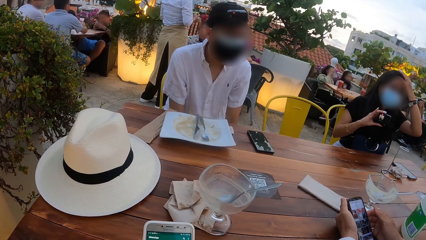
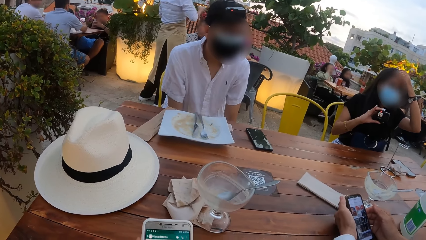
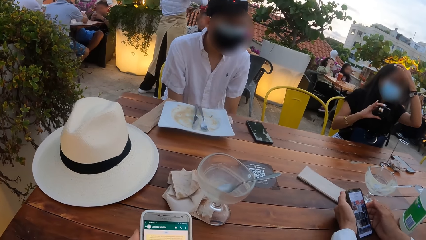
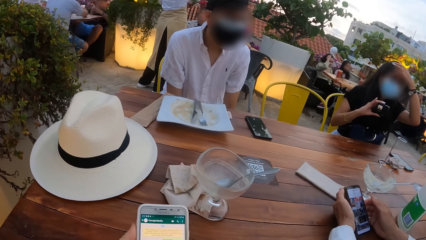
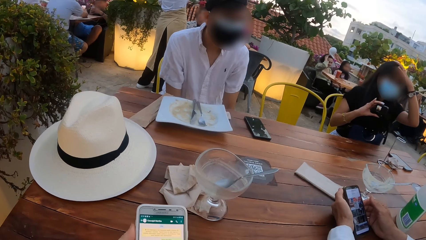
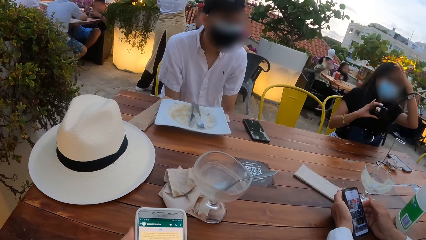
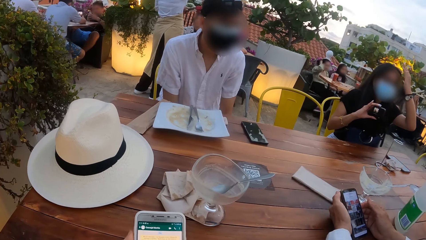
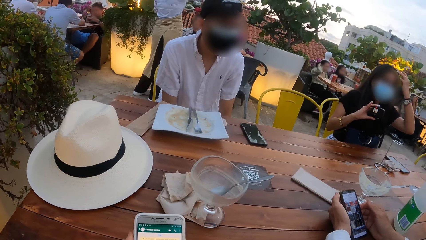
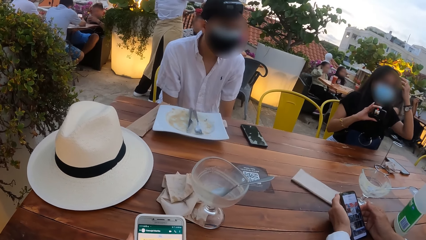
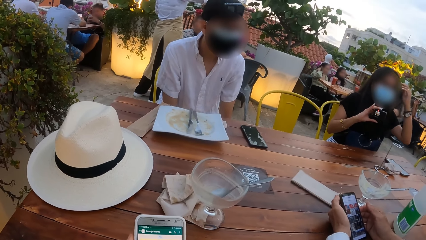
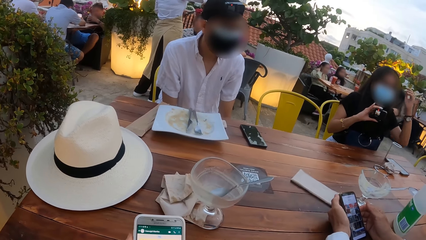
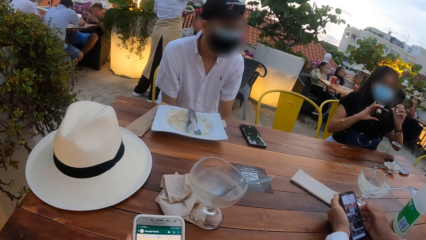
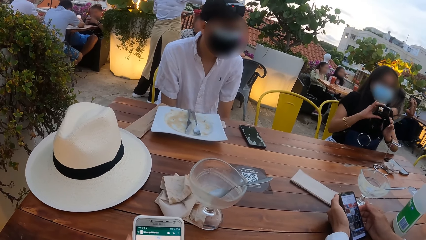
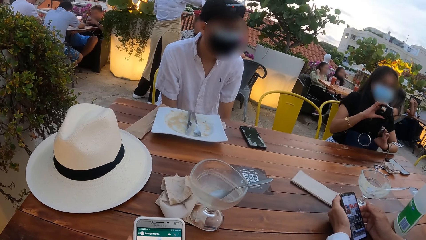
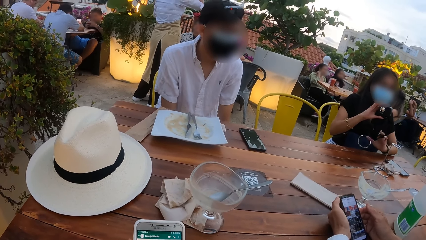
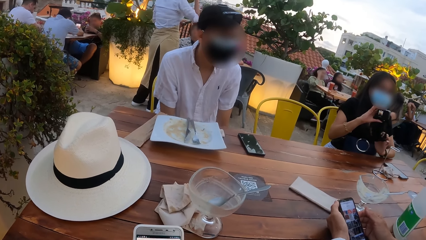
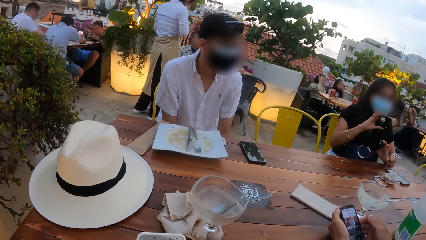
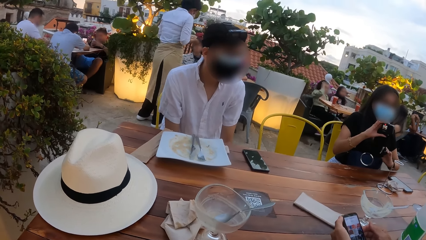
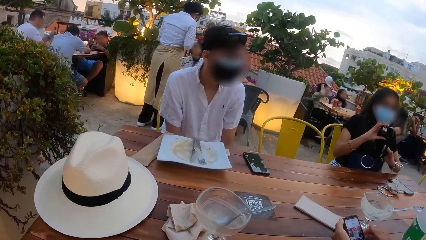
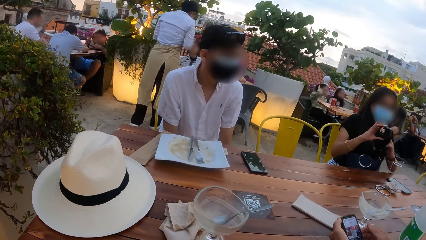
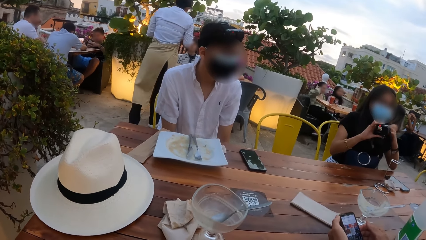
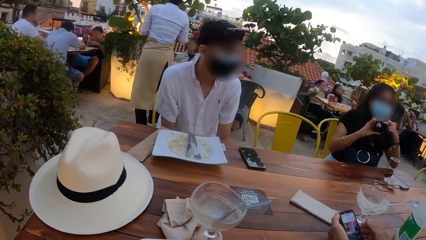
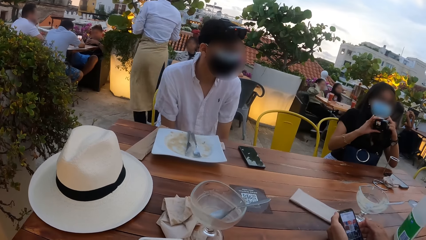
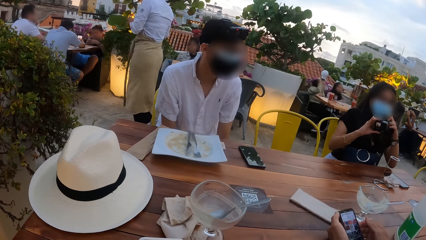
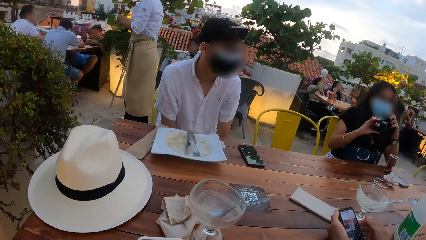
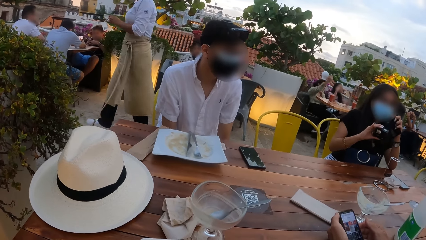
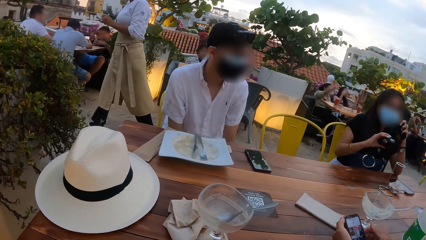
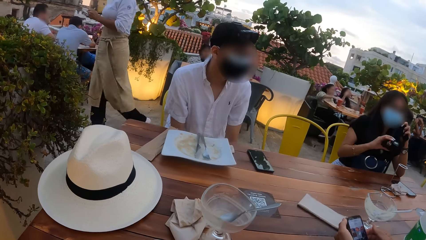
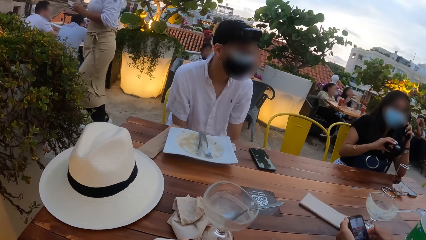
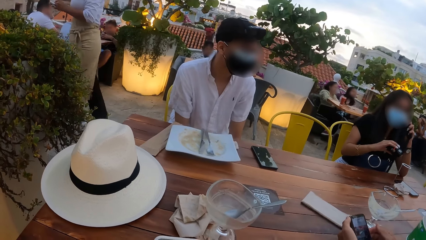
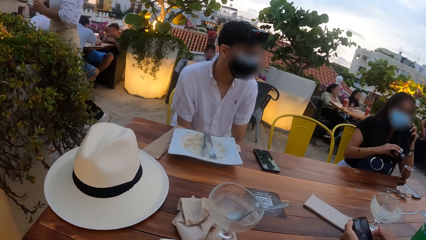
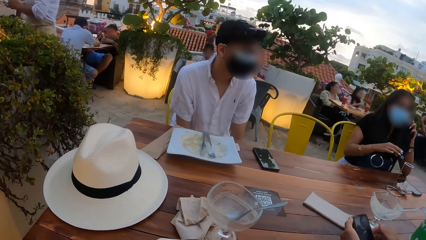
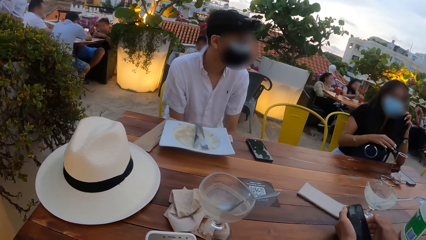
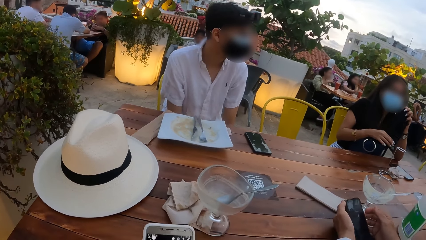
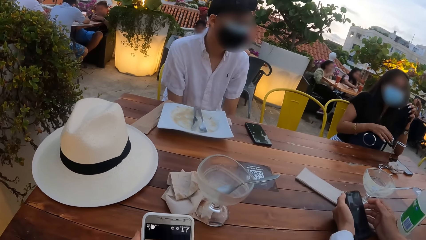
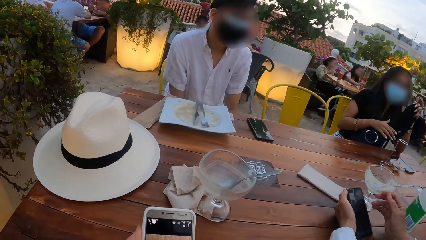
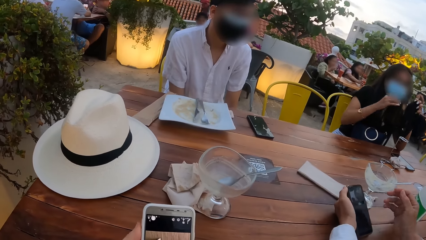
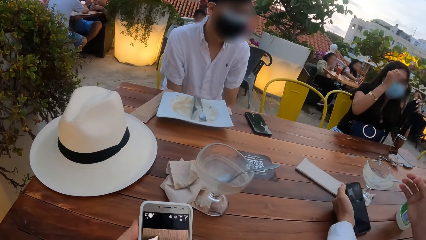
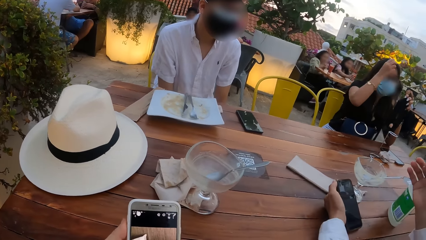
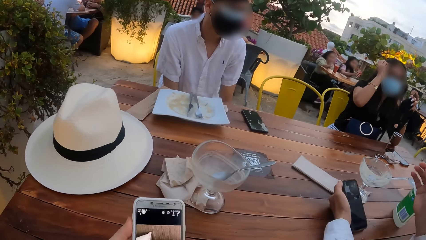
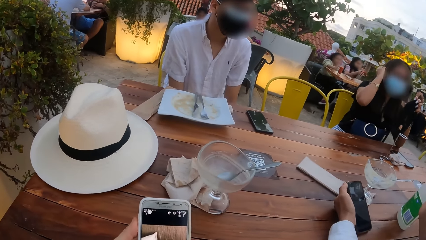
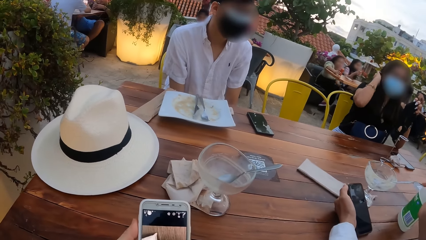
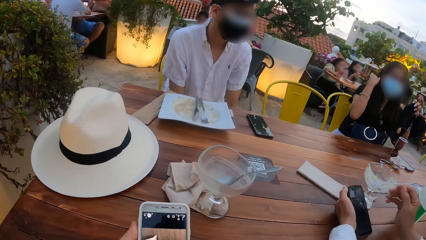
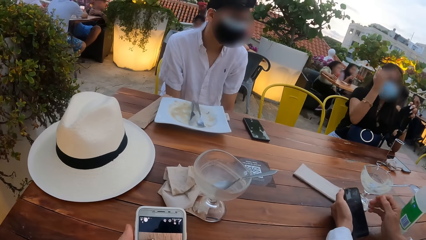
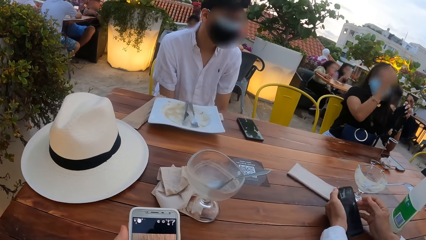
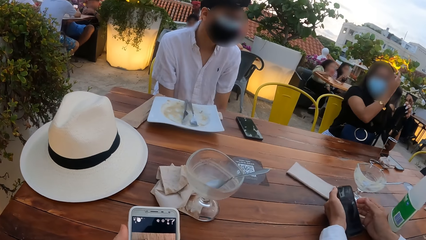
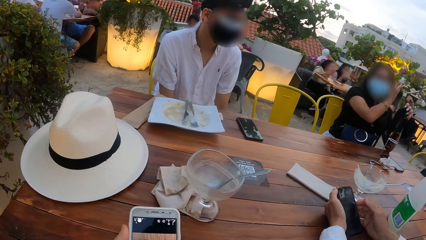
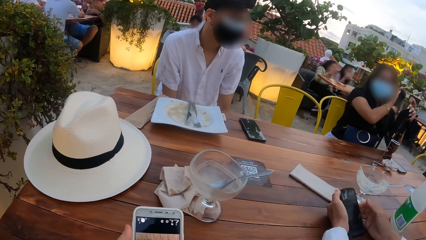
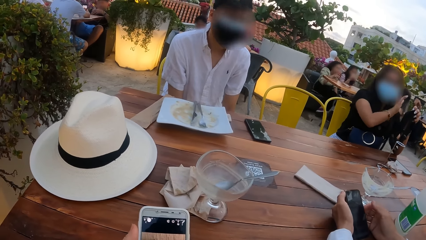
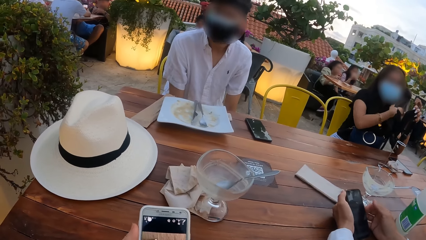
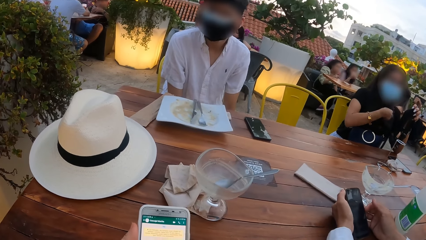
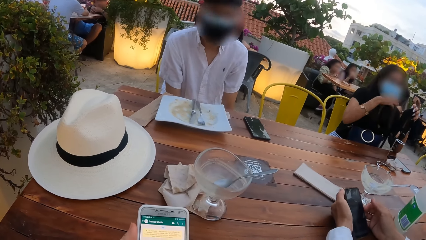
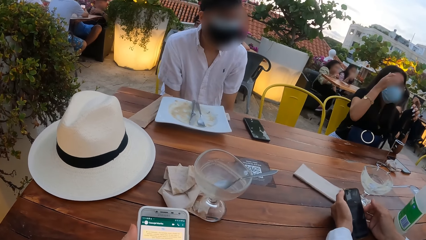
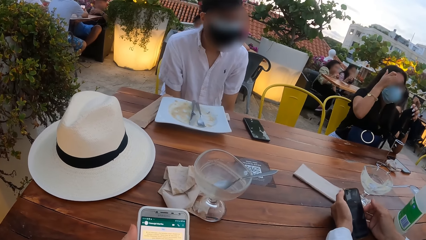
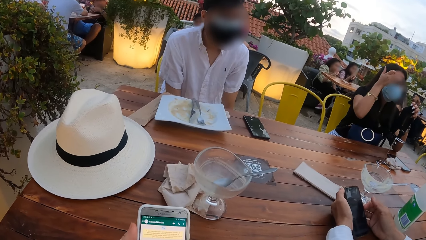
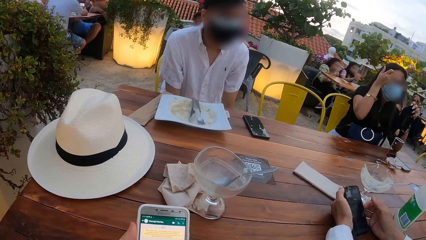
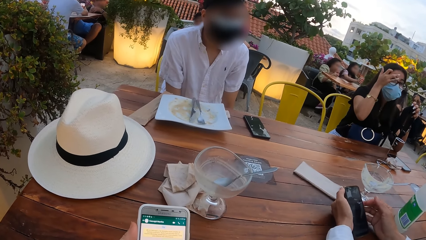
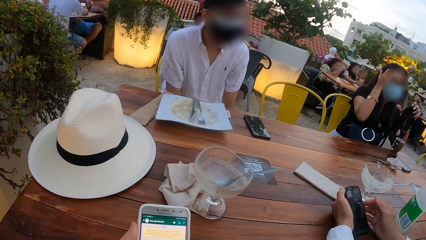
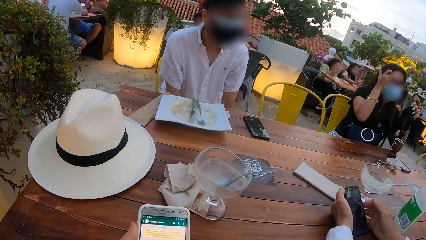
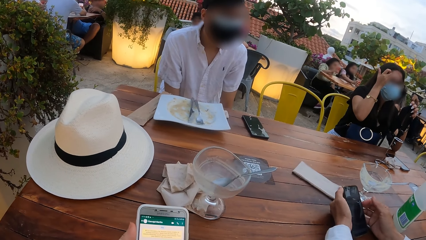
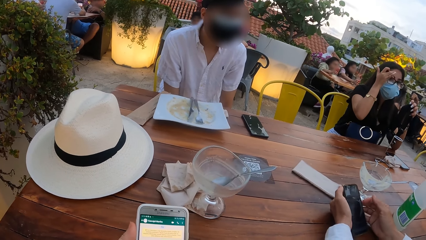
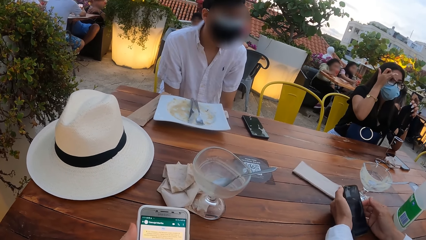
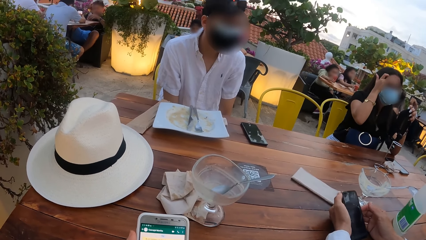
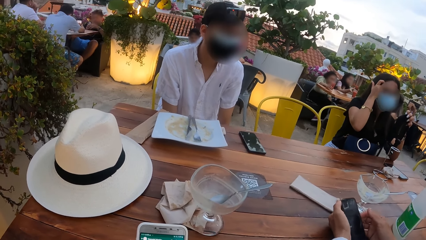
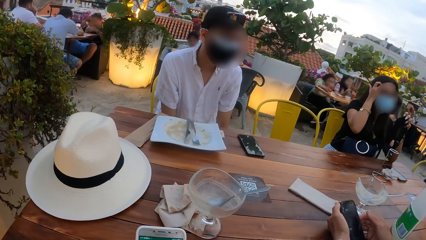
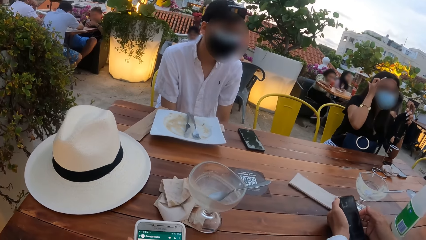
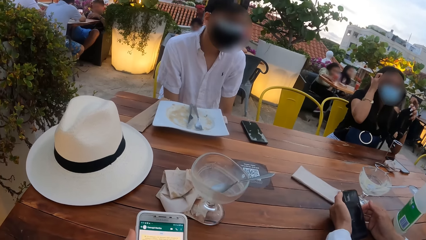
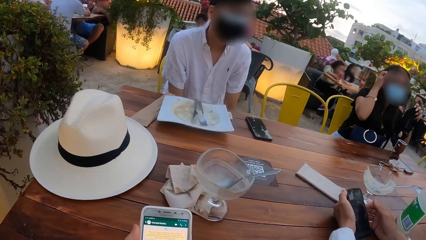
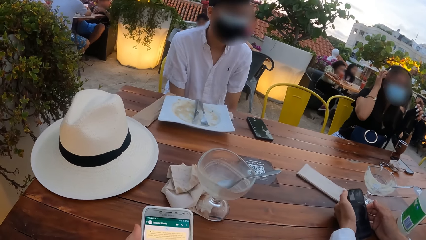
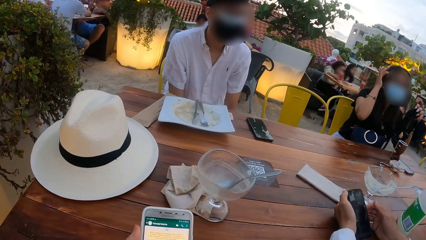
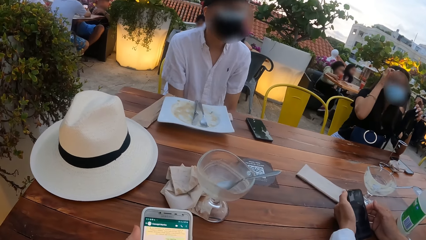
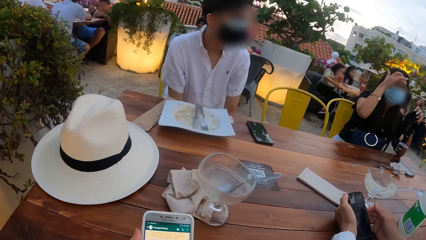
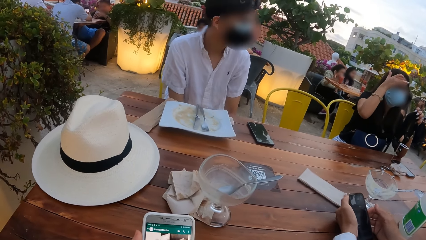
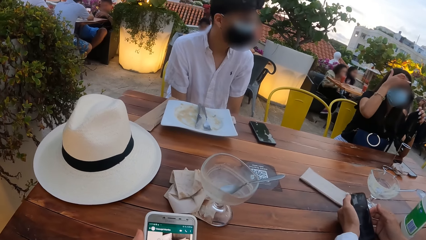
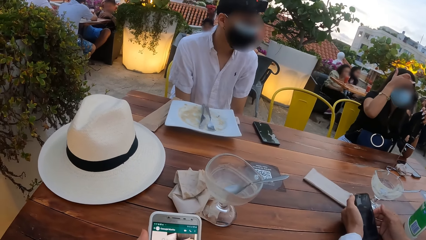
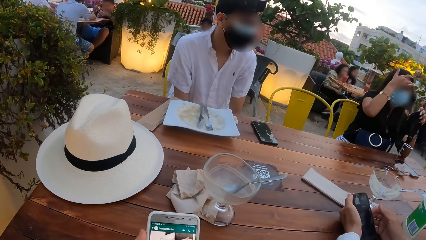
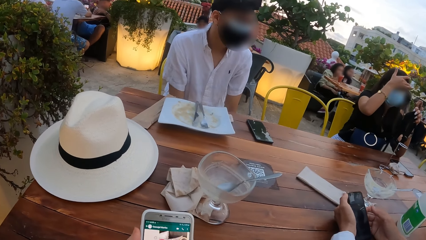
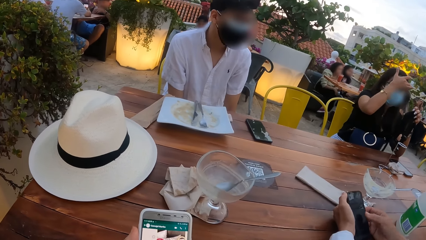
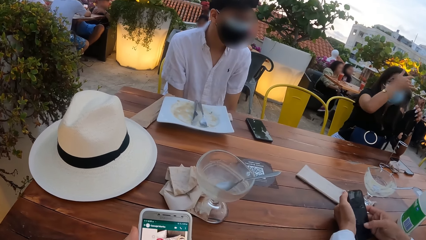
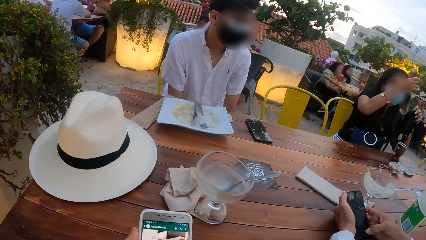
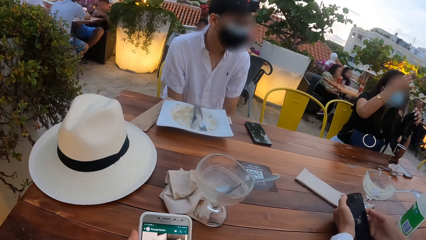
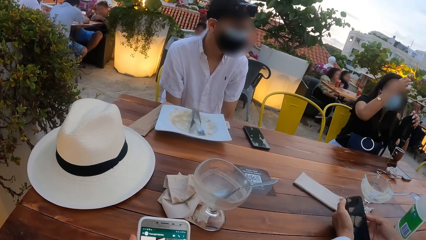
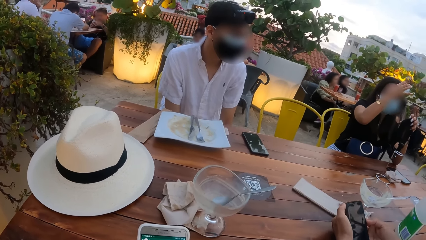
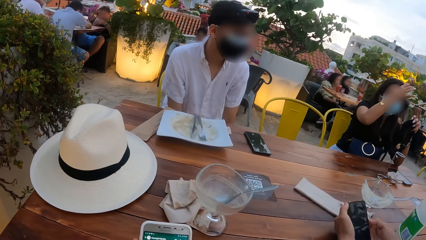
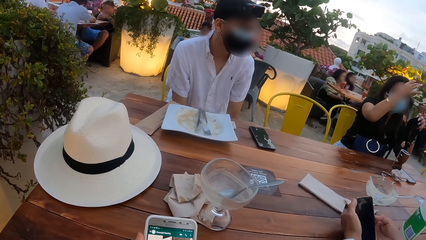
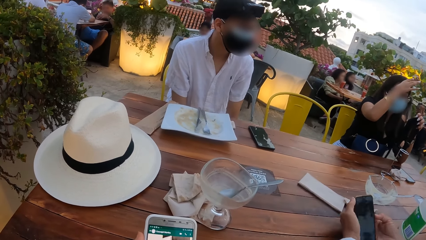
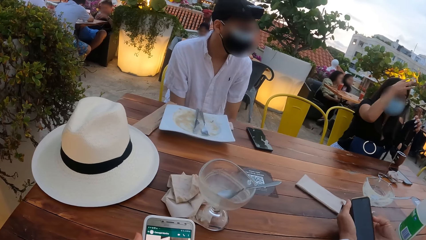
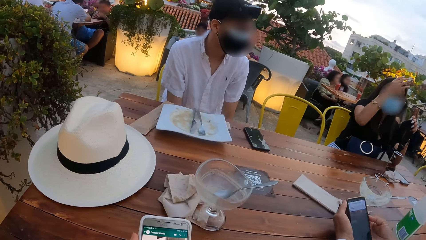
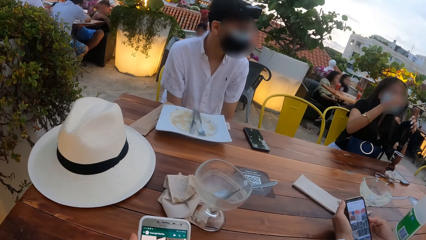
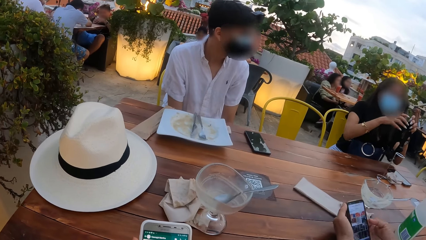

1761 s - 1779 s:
A woman passes the camera in her right hand to her left hand. The woman adjusts her hair with her right hand. The camera wearer uses the phone. A man holds the phone in his hands. The man presses the phone with his right hand.
